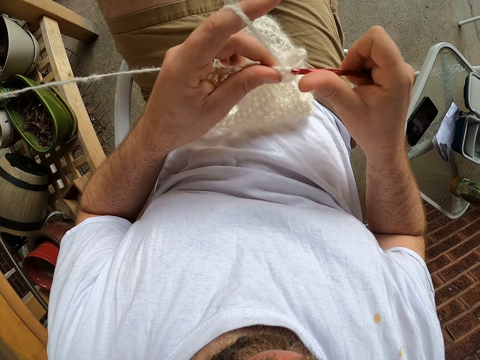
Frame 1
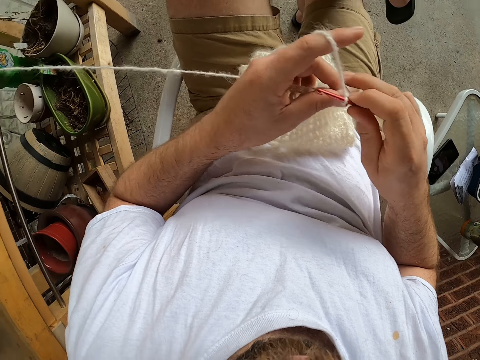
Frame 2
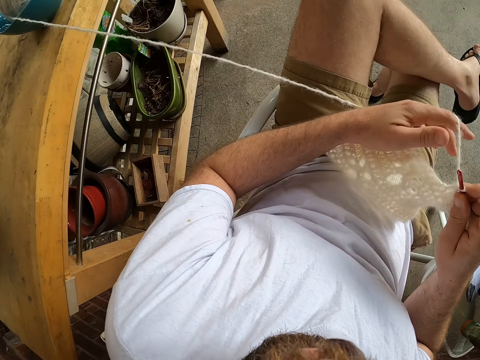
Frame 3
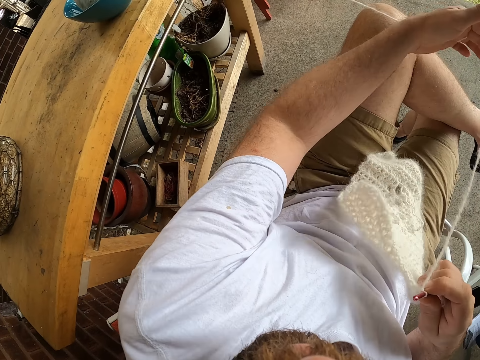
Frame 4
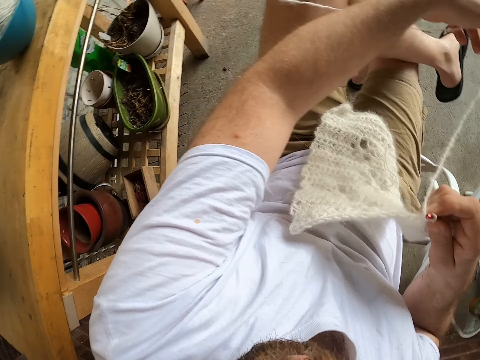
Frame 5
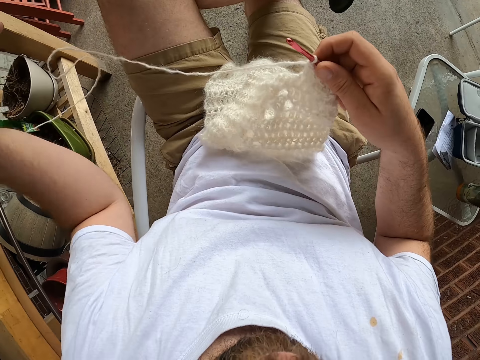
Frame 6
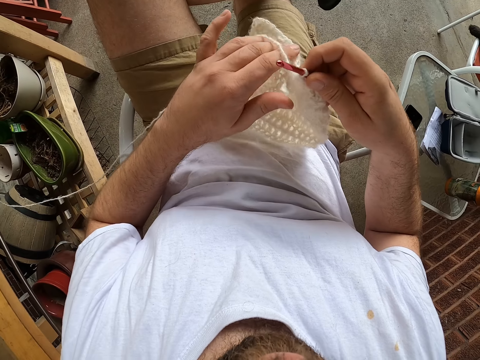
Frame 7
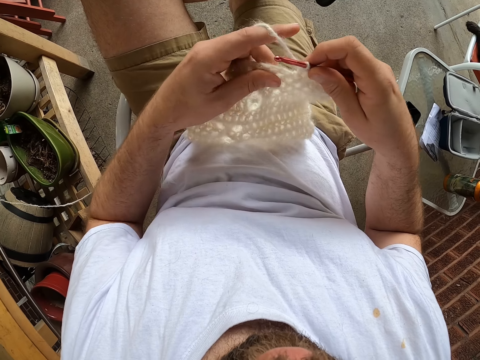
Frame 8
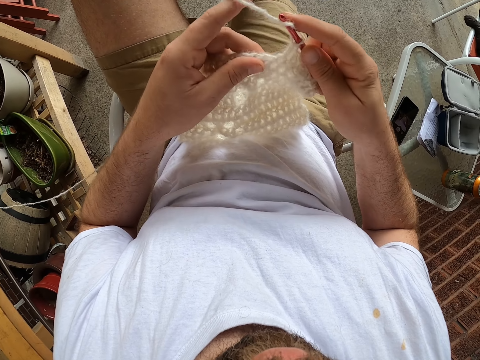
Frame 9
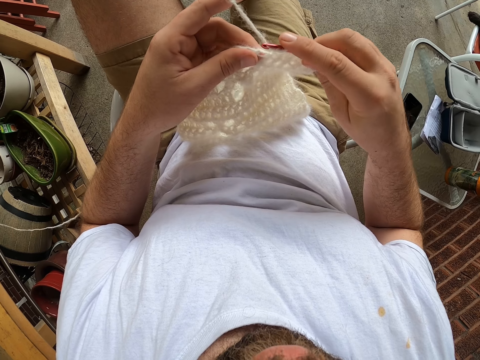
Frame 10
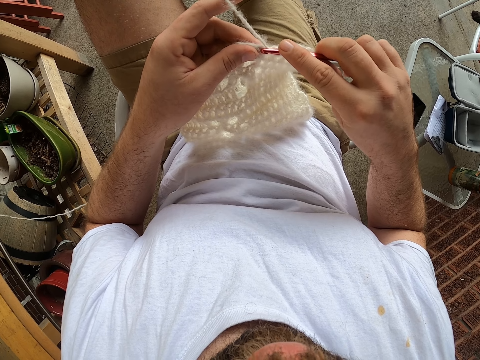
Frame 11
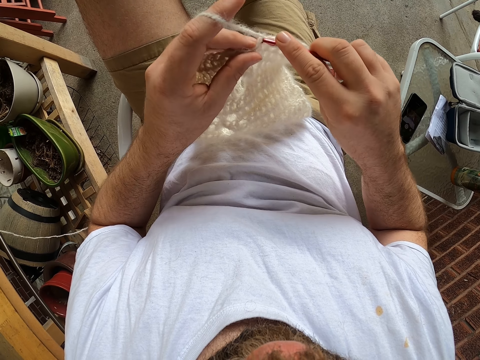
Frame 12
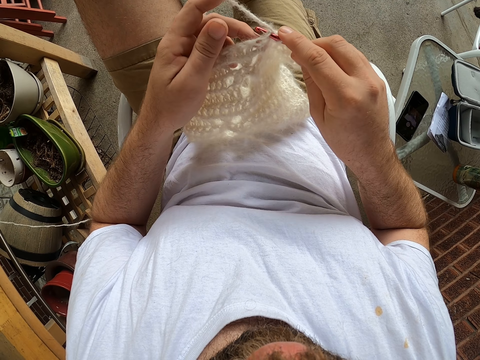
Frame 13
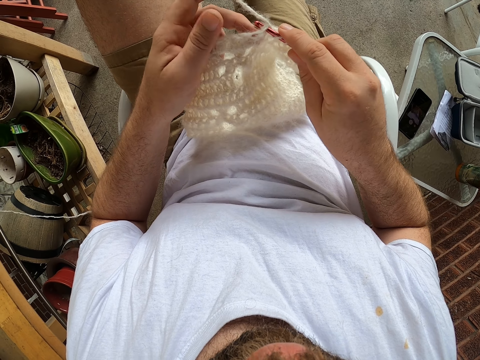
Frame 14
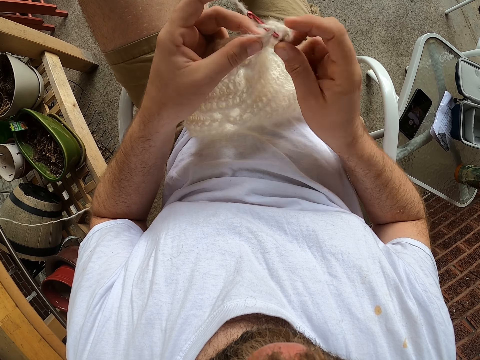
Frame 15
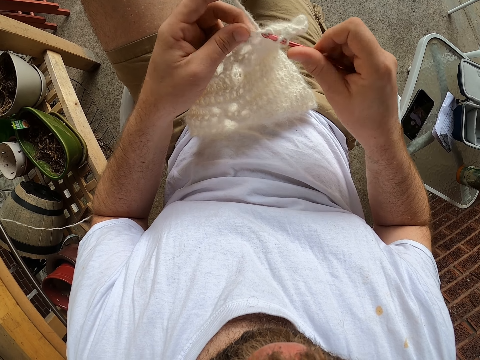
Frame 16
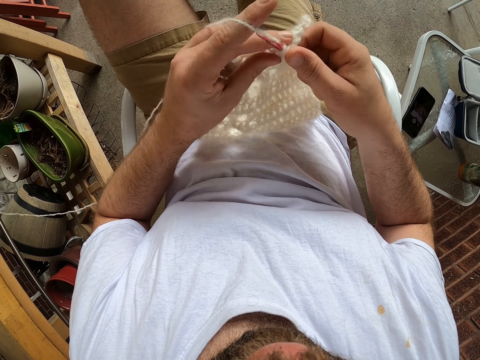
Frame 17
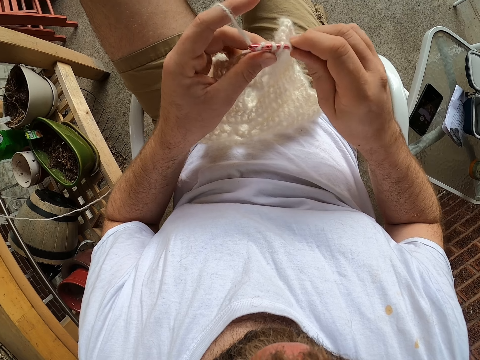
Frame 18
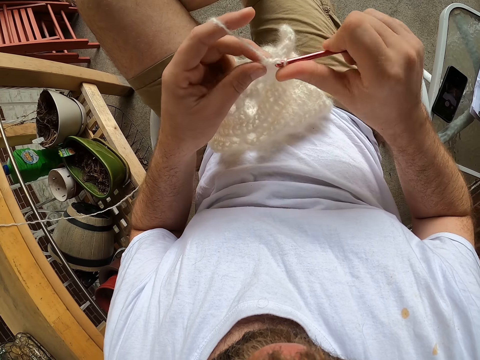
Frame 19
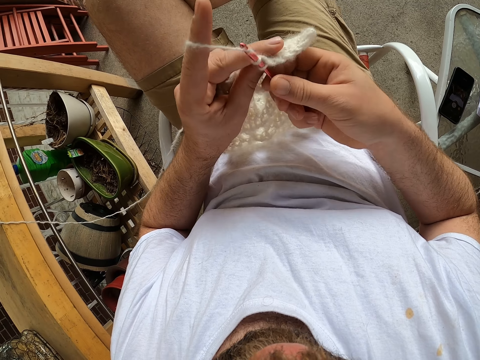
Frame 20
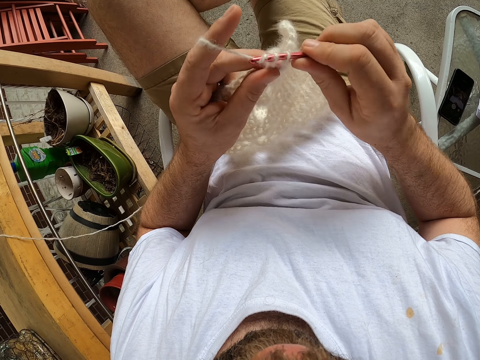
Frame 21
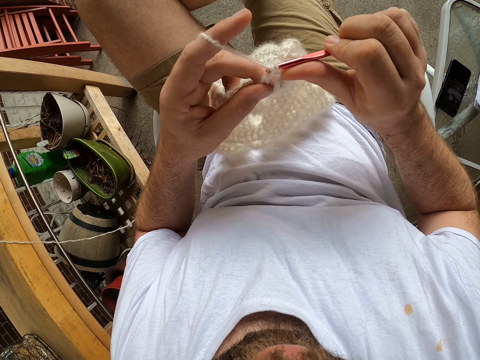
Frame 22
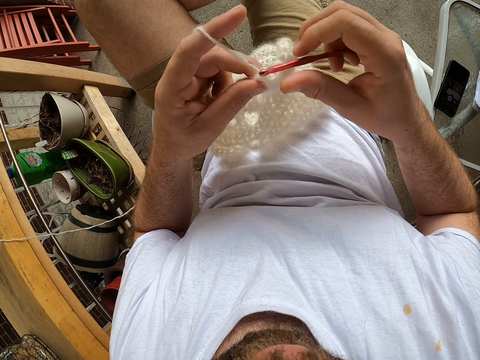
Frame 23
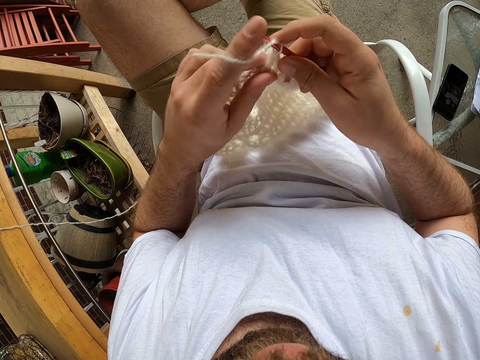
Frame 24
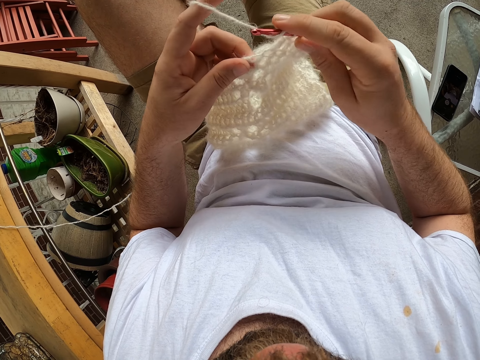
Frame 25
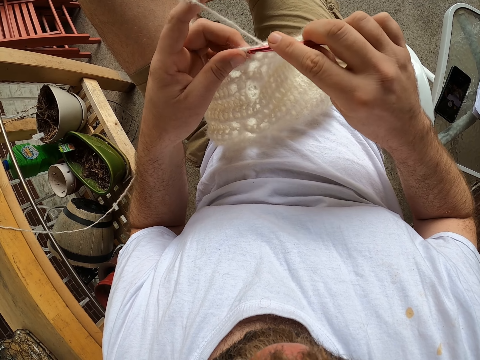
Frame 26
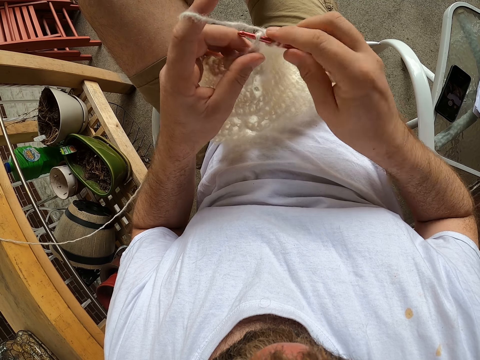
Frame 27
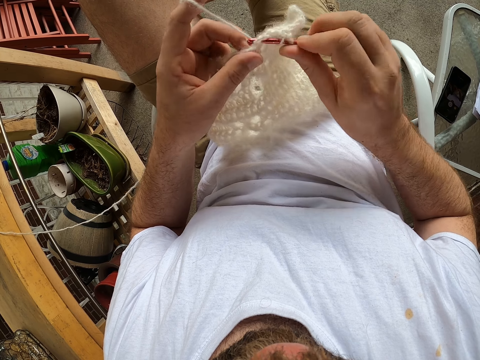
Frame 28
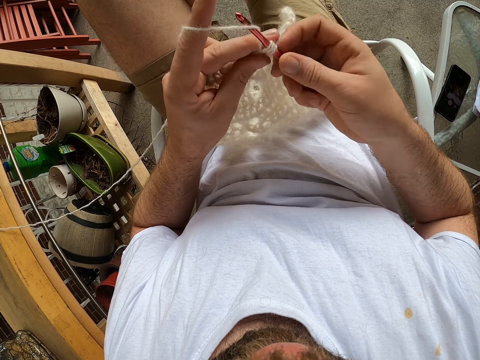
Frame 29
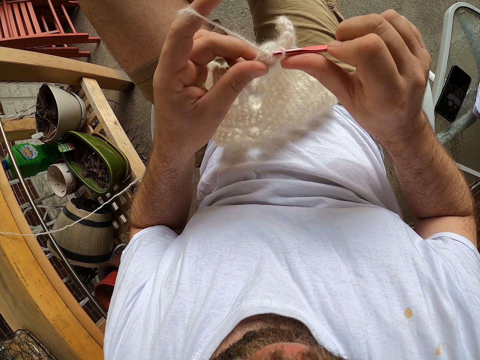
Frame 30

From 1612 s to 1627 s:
The camera wearer pulls the yarn from the bowl. They tie the yarn on the fingers. They crochet the piece of cloth with a crochet hook.

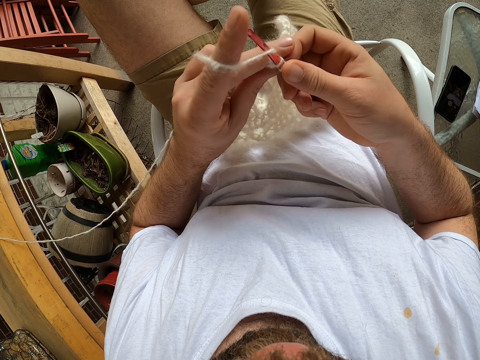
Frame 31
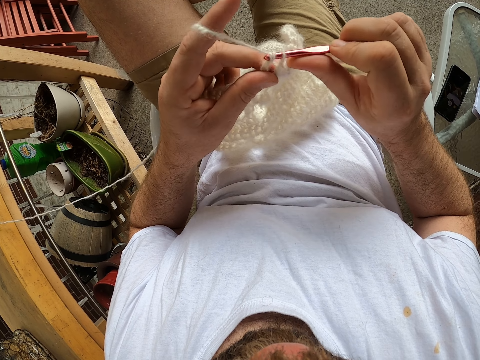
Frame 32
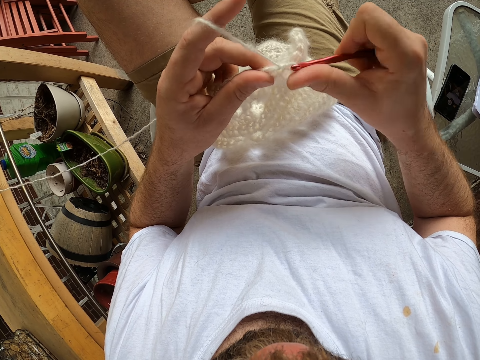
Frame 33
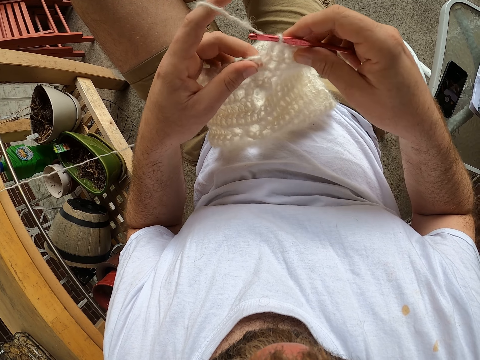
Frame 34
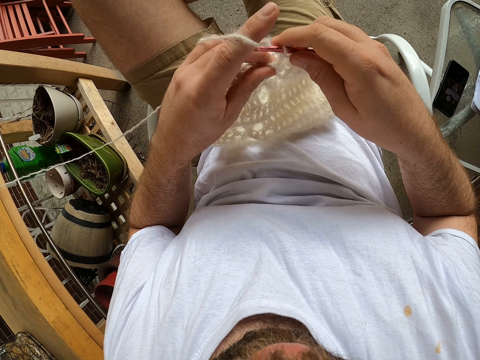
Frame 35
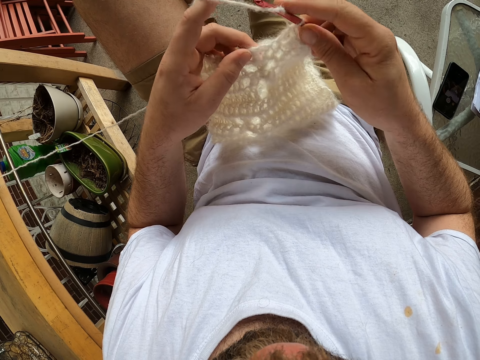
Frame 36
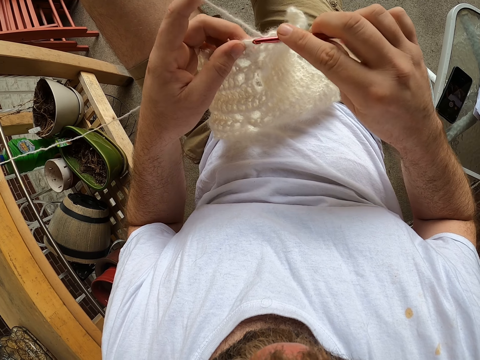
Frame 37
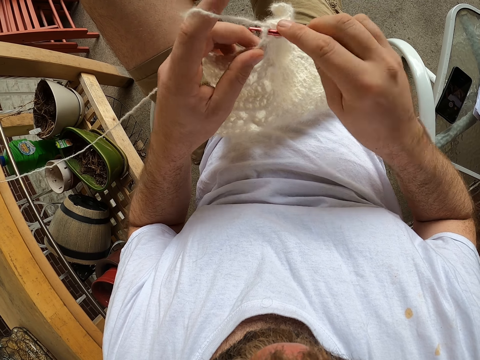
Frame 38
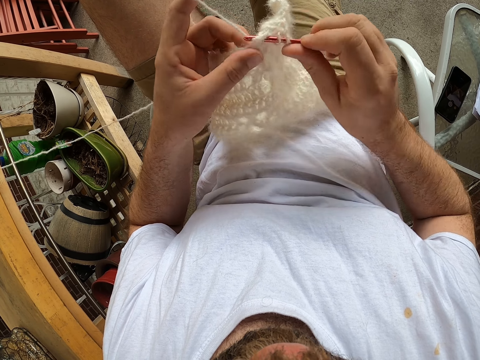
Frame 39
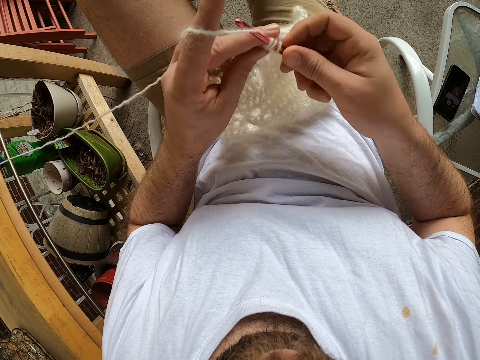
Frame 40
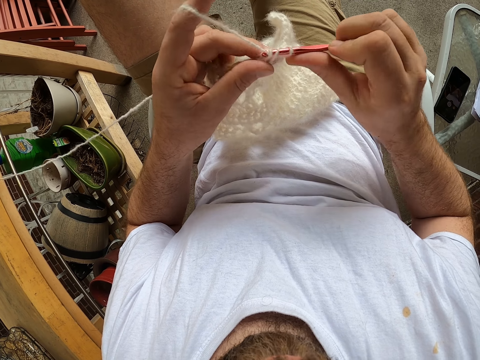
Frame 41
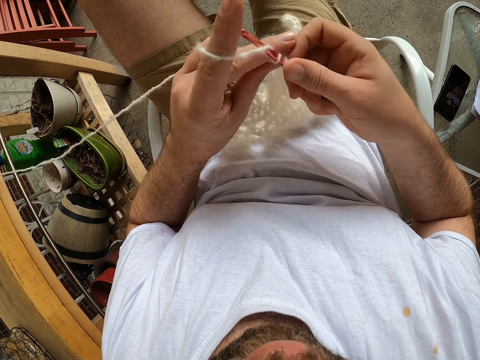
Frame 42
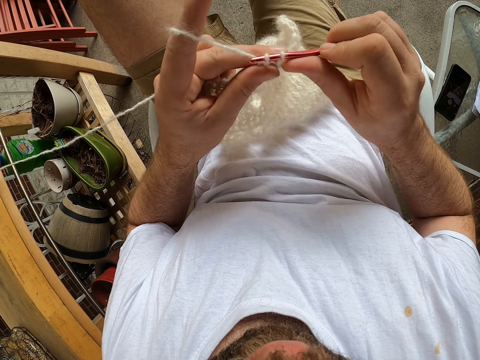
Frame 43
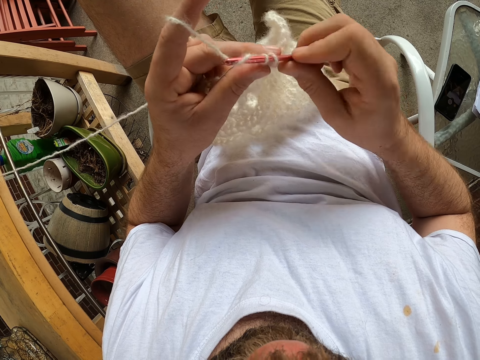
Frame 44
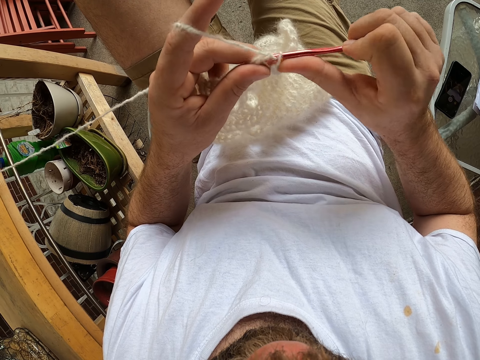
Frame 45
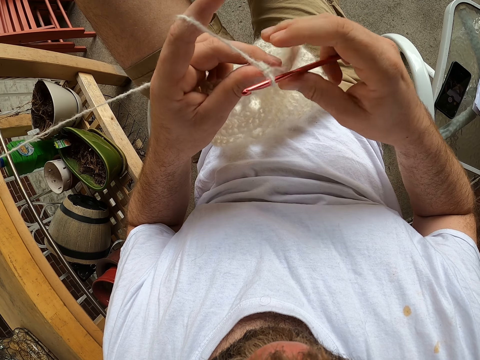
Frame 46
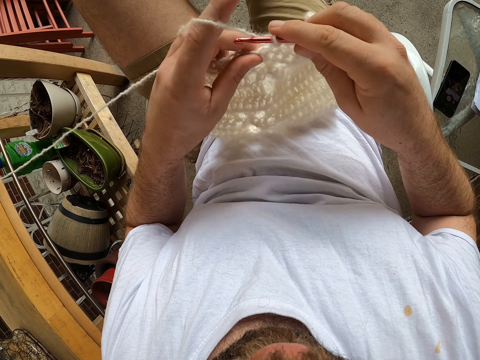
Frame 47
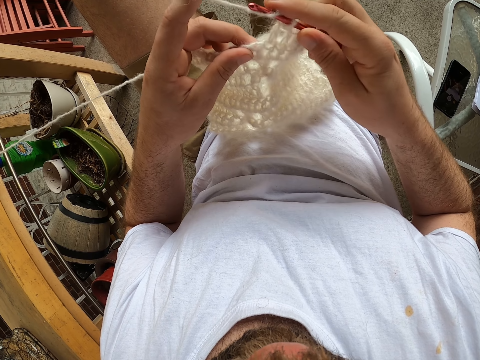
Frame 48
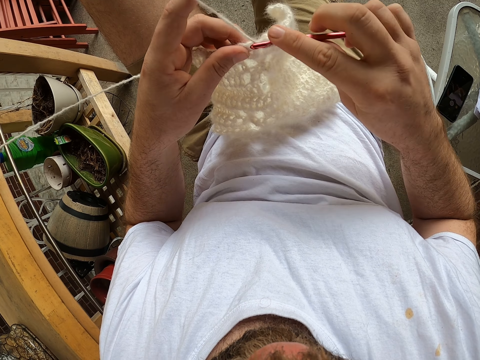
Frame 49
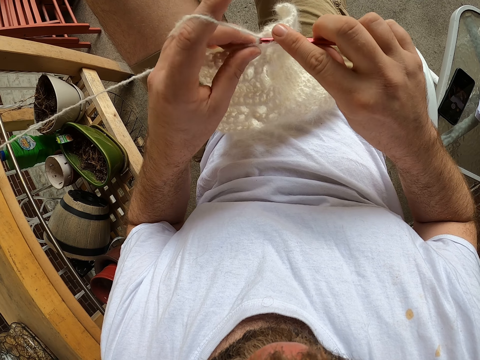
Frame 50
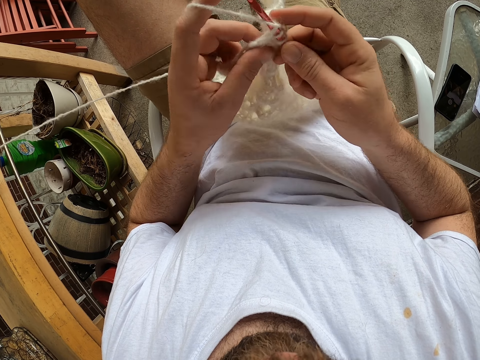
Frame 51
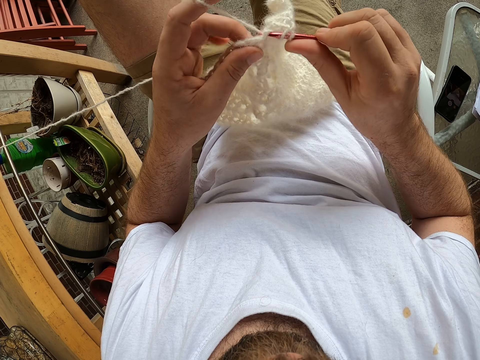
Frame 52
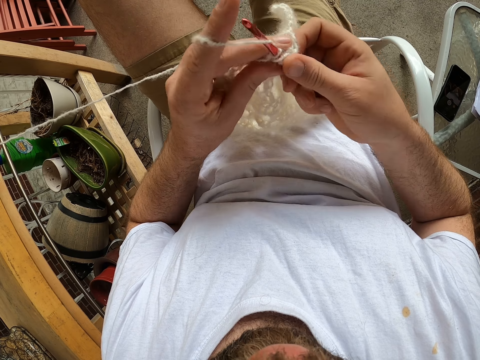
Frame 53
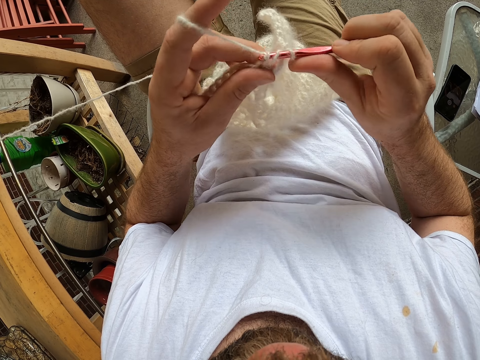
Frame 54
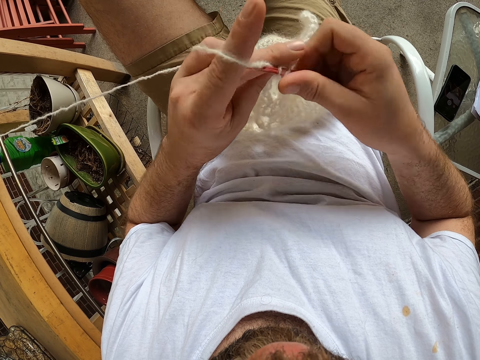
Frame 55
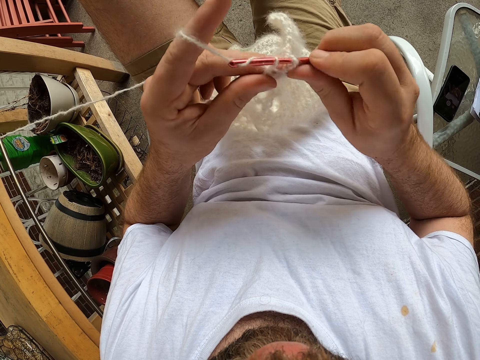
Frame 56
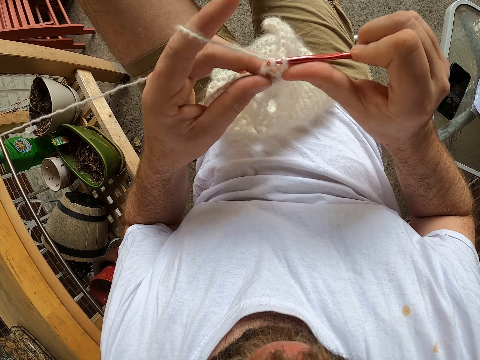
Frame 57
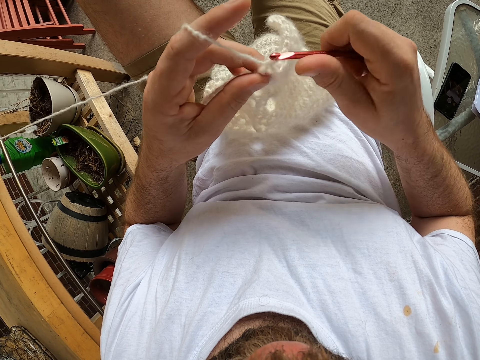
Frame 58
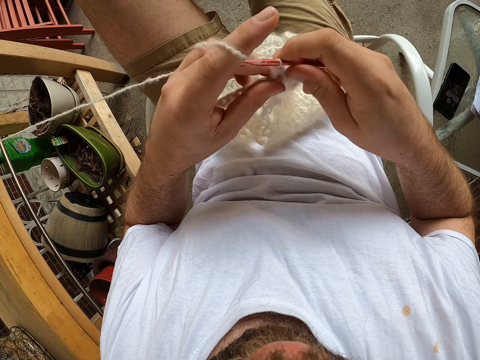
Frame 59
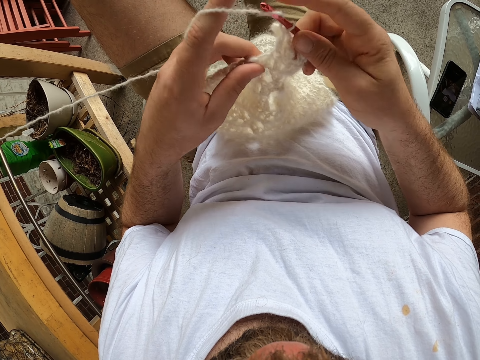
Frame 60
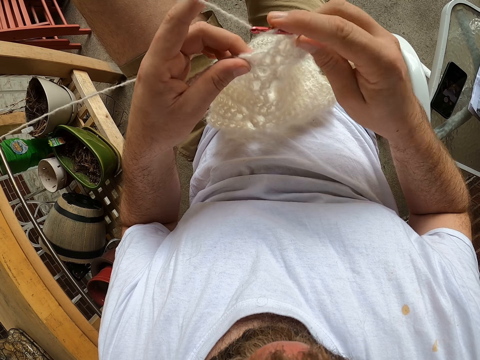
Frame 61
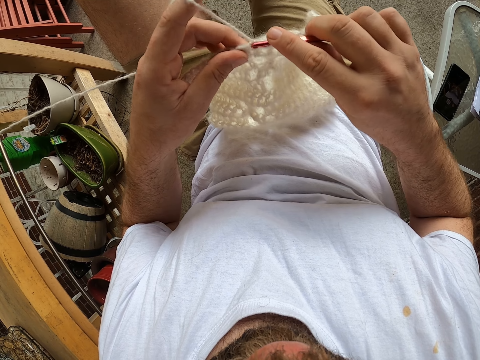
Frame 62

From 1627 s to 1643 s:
The camera wearer knits the fabric.
